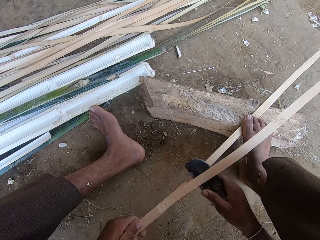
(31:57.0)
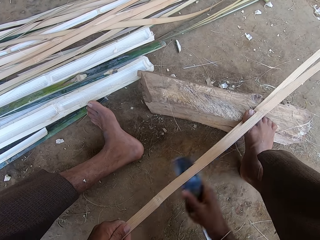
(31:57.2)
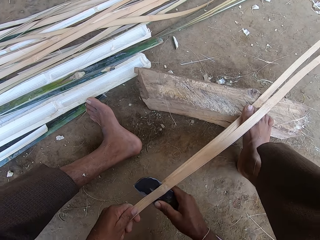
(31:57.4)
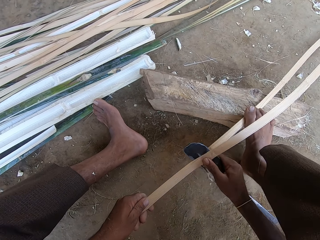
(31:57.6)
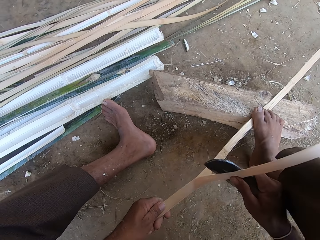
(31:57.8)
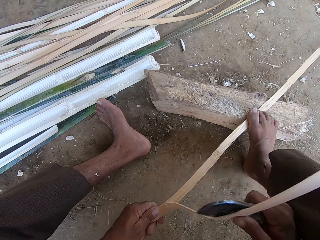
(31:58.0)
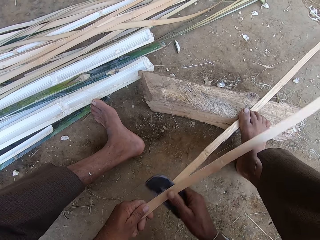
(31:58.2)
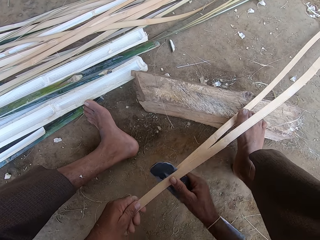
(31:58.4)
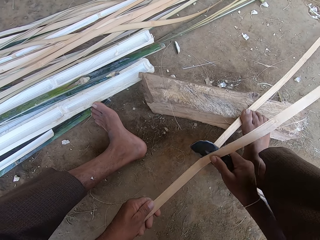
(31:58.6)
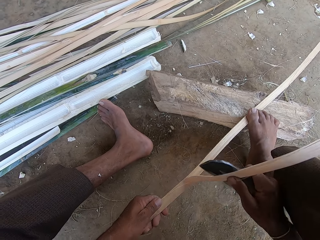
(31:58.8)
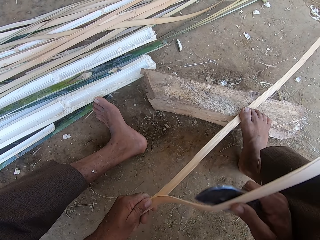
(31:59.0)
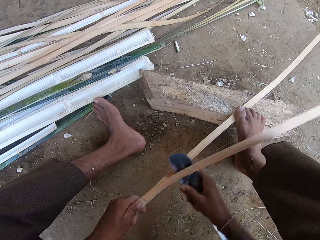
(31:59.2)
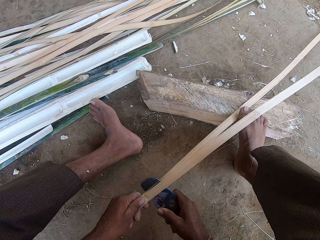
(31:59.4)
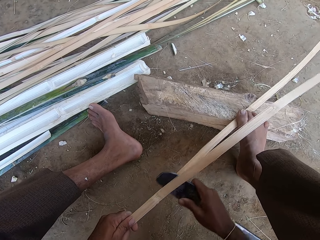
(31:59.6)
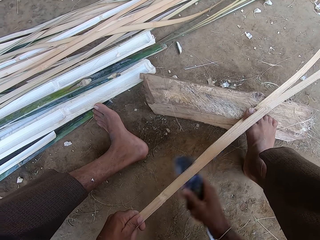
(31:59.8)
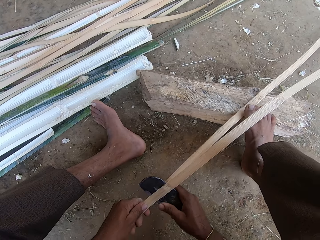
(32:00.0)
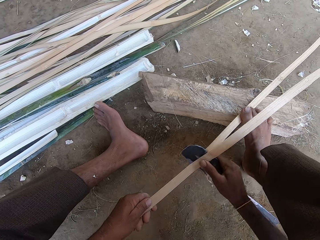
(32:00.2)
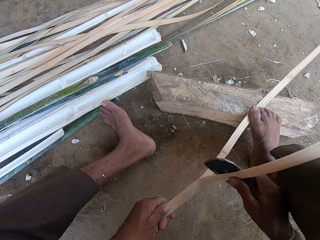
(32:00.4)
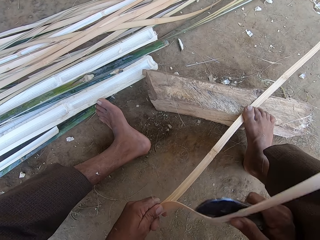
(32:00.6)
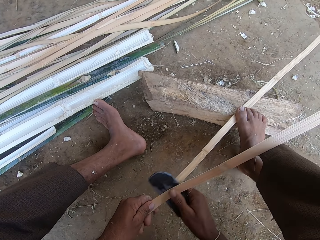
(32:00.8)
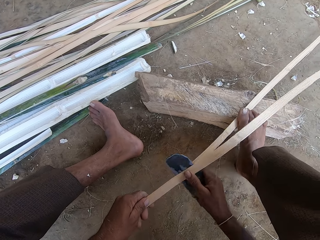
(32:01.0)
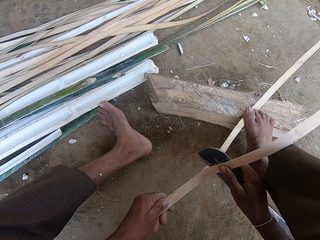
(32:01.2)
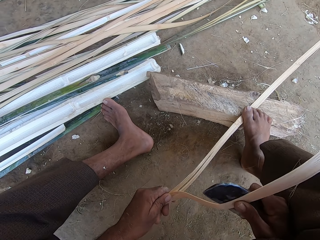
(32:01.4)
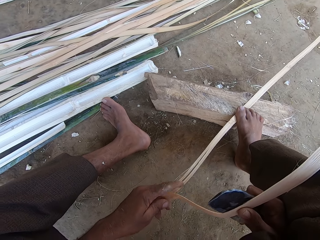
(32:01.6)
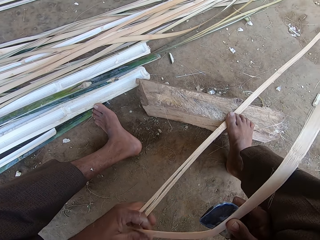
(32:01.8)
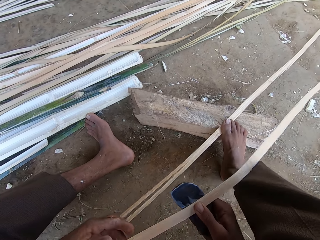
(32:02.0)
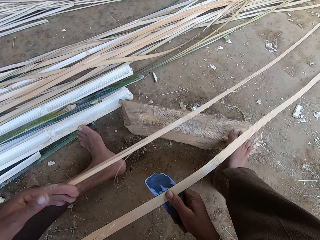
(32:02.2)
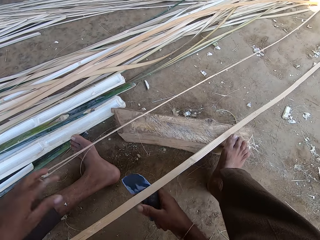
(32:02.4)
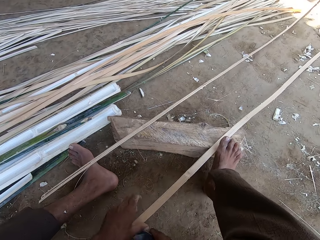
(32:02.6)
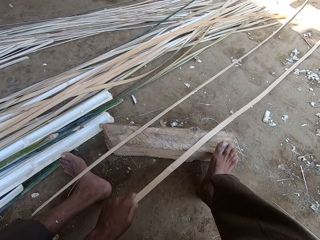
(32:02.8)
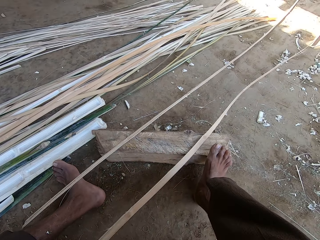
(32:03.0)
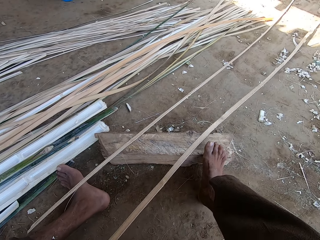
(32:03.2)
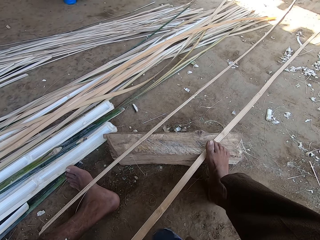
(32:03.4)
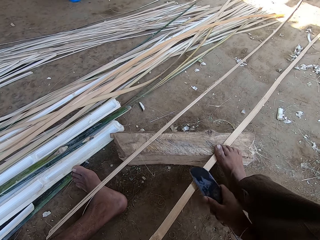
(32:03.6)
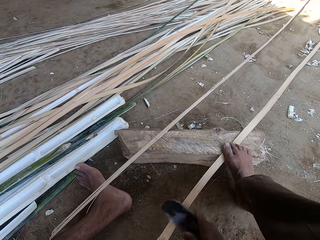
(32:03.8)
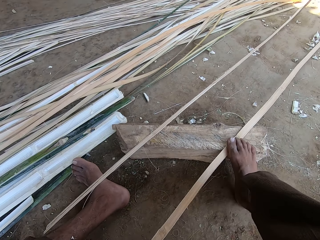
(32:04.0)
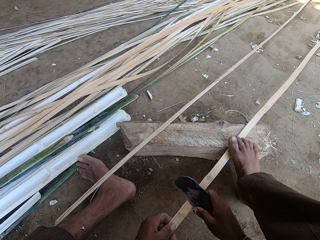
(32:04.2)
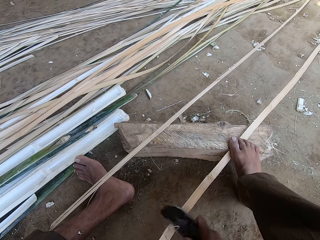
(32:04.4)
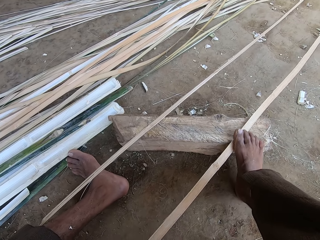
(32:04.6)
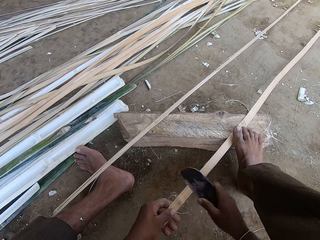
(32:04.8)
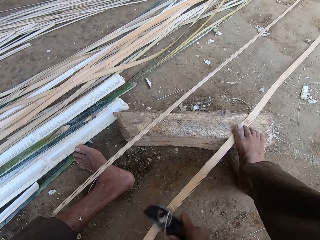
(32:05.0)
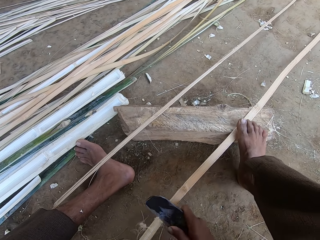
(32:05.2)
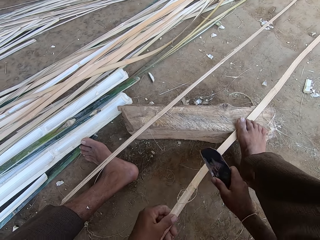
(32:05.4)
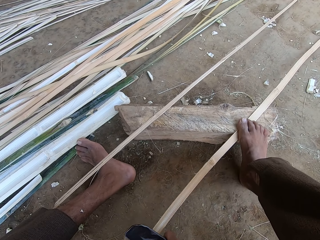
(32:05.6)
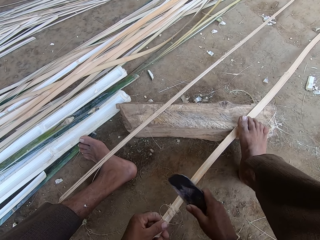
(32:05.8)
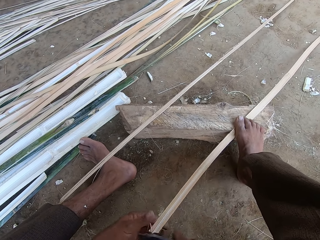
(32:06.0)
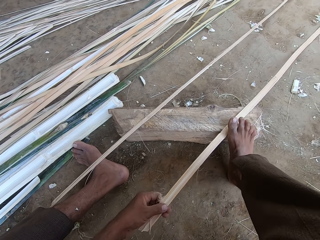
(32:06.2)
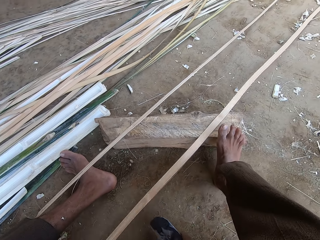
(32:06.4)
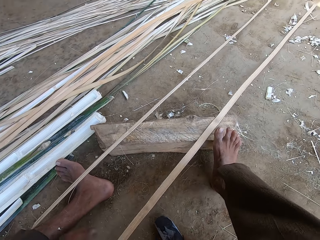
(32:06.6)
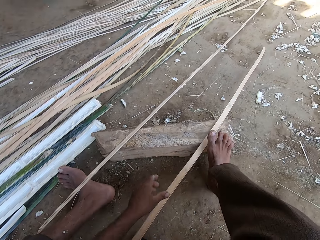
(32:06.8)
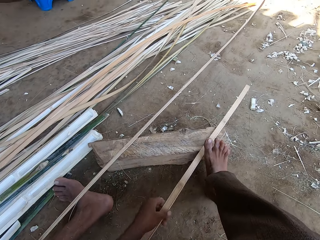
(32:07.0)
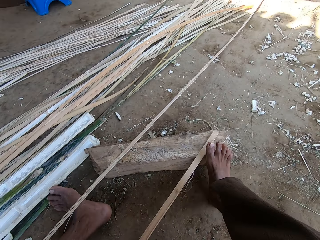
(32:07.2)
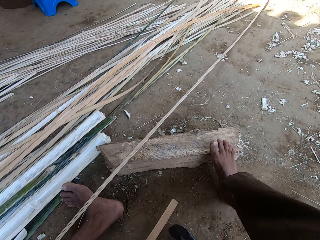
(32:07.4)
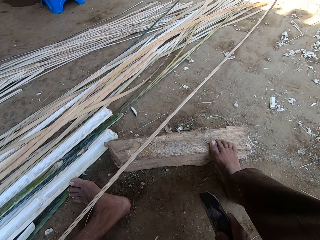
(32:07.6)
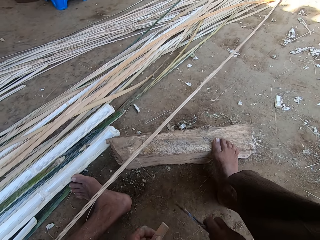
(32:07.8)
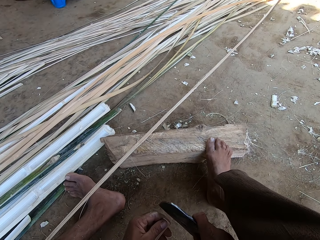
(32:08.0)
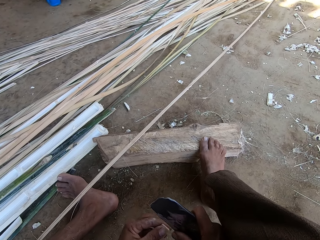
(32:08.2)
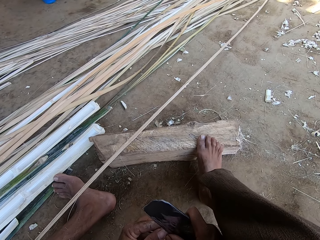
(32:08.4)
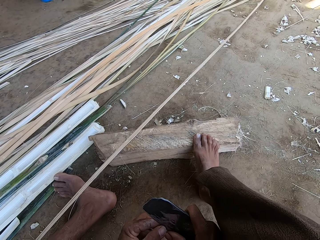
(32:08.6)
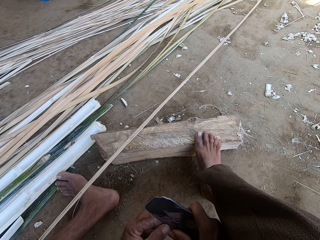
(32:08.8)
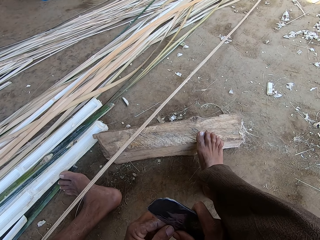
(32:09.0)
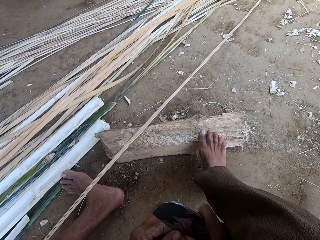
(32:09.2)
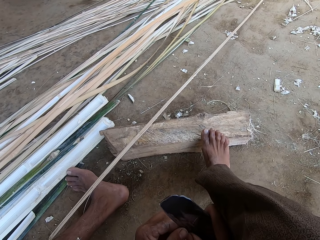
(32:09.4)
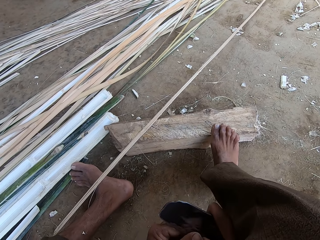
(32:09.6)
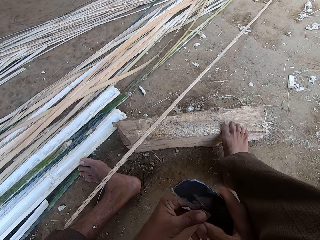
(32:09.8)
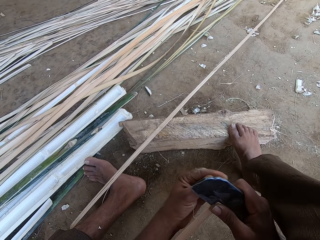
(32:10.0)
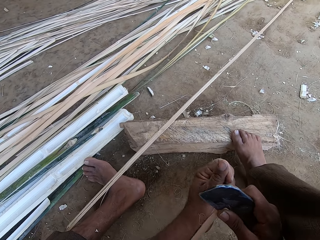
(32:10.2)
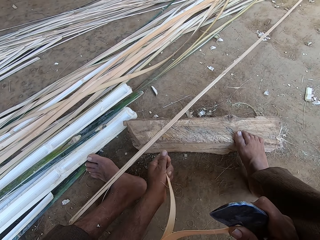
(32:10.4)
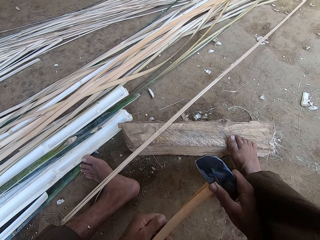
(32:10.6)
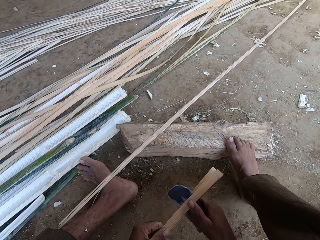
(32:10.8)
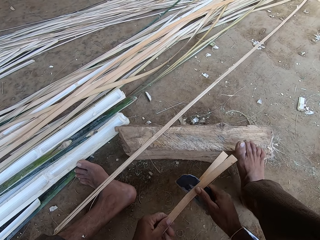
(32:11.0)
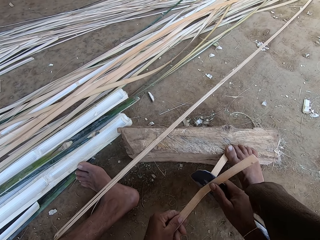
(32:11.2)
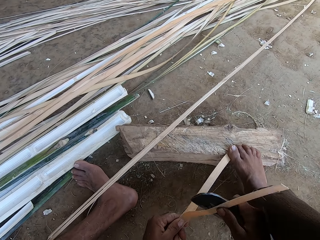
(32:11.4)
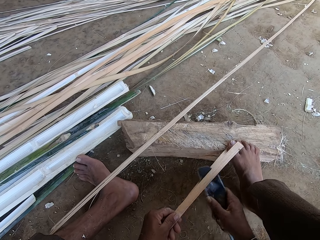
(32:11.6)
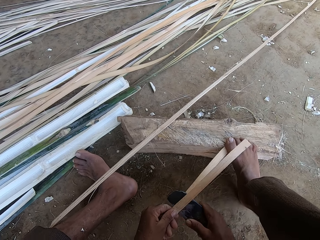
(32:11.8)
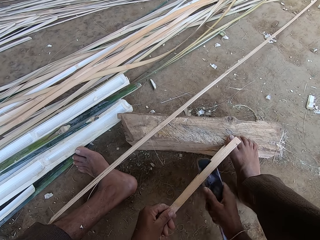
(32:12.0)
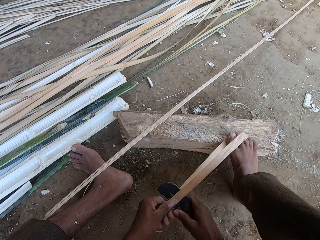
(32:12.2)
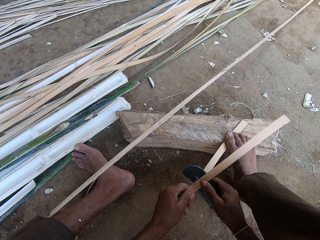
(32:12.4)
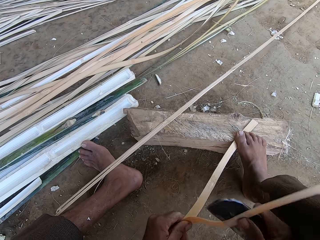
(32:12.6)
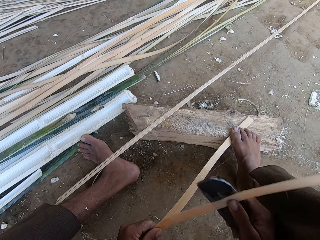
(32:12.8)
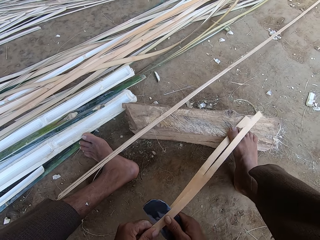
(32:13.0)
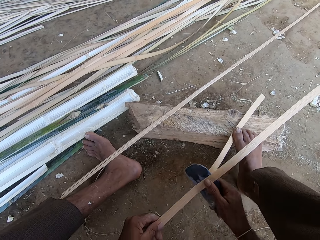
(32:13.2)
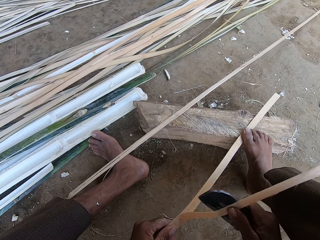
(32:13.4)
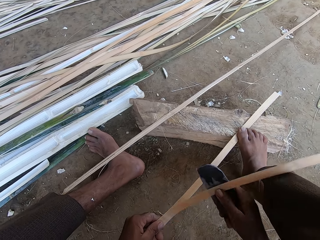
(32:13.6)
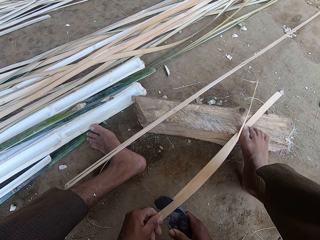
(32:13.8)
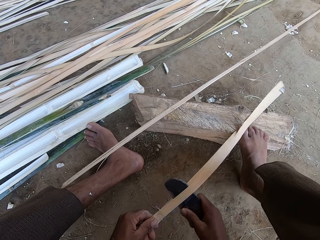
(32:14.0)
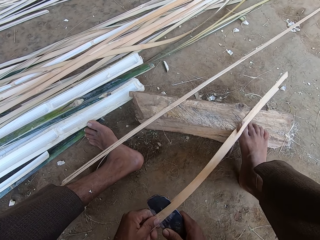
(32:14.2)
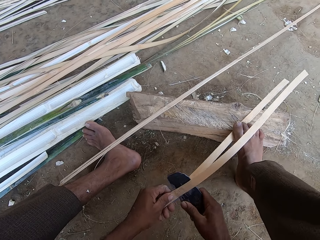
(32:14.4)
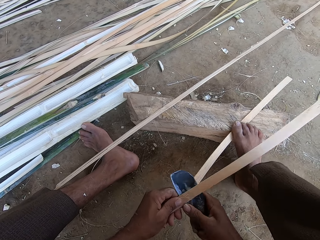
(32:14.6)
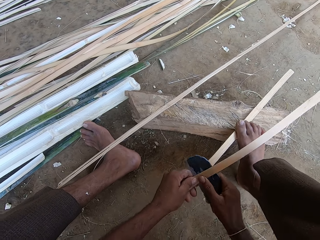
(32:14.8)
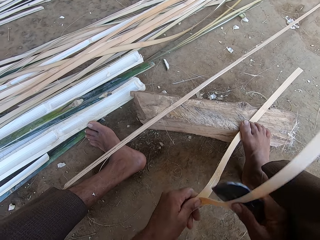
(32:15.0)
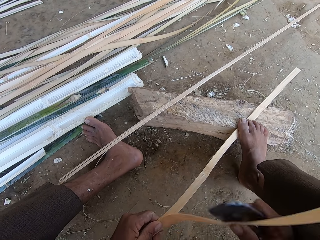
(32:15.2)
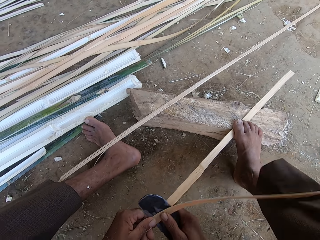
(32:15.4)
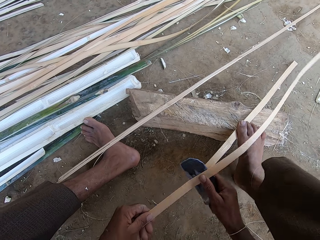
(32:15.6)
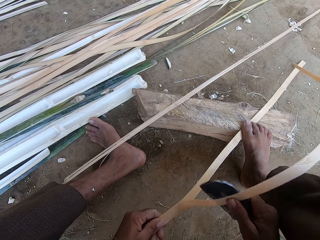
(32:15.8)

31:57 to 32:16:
The camera wearer puts down the piece of reed. They peel the reed with the machete. They pull the bamboo or reed on the ground. They peel the bamboo with a knife. They split the reed with the machete.

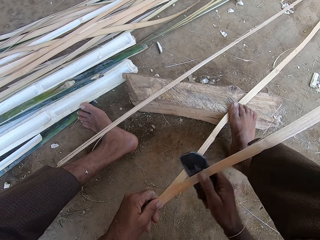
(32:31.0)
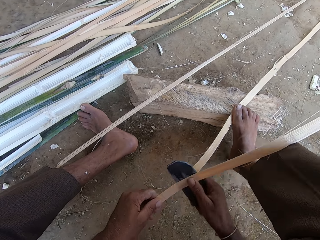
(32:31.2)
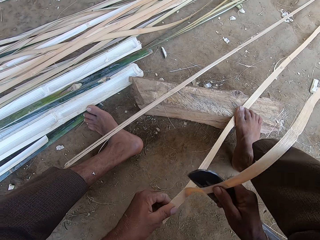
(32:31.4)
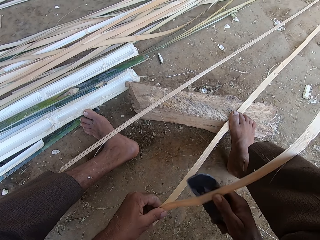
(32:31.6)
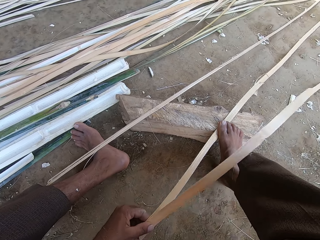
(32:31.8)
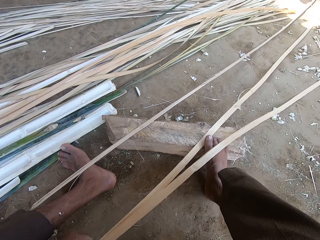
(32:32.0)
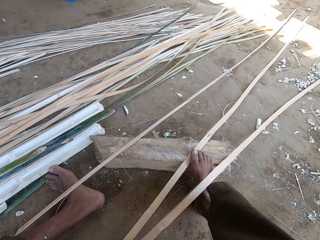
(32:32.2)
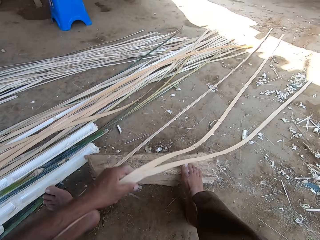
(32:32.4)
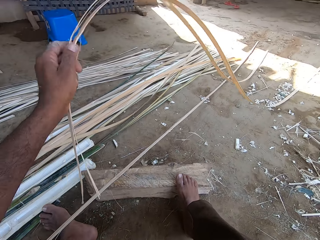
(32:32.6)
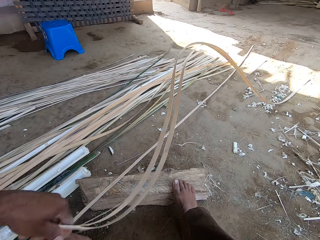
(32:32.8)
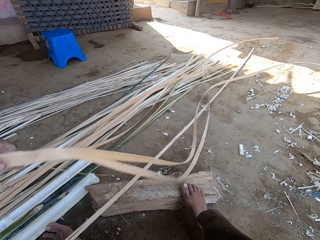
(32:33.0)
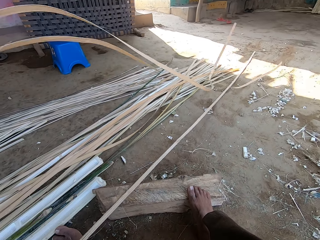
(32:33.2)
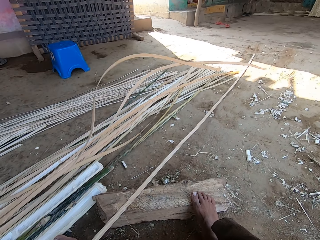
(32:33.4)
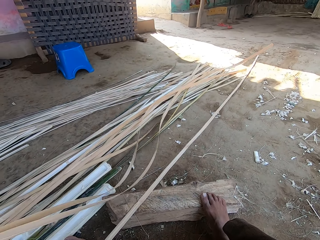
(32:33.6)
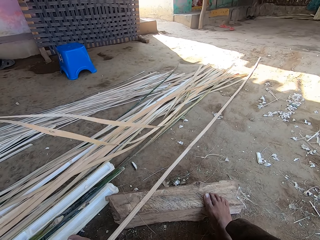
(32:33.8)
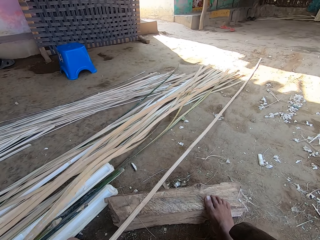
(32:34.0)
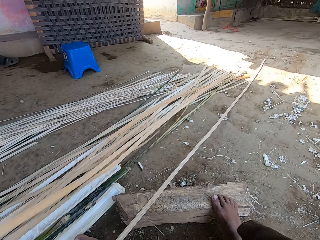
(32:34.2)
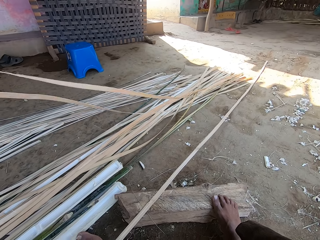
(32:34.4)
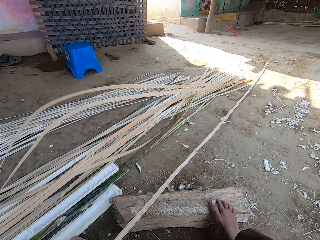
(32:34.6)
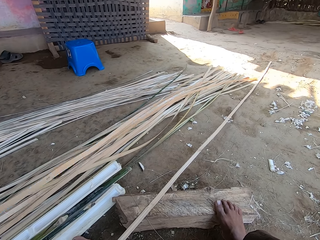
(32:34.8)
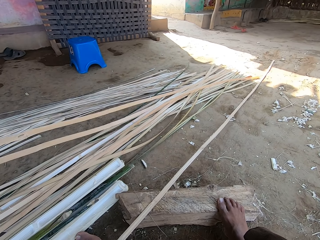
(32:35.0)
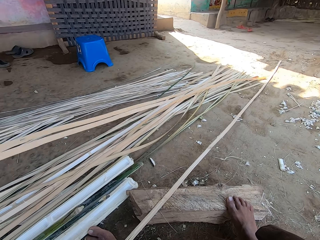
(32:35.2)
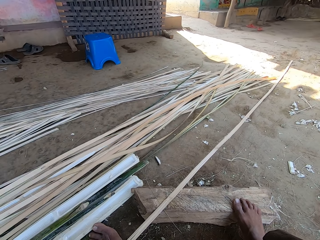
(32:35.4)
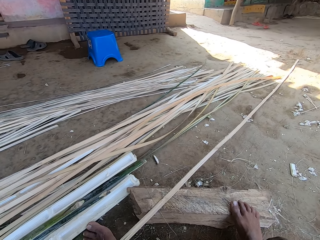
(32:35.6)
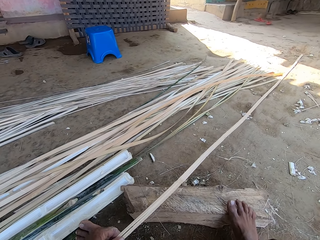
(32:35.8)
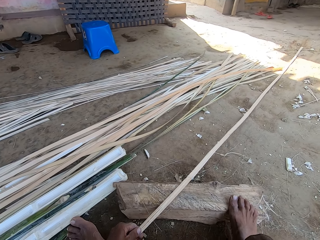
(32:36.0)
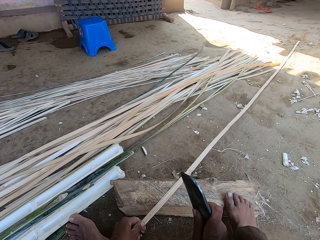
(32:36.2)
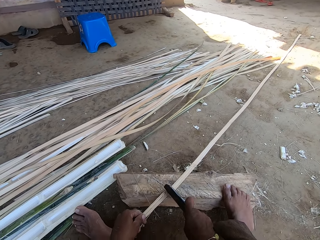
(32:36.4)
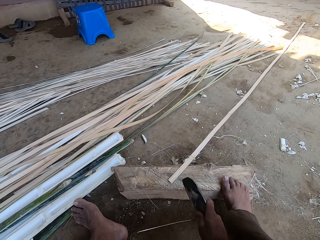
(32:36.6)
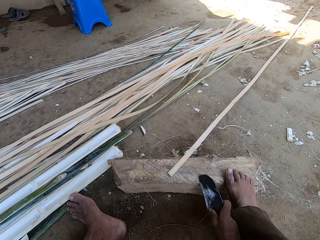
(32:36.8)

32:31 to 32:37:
The camera wearer places the bamboo aside. They shake the reed. They put down the reed. They cut the bamboo with a knife.
